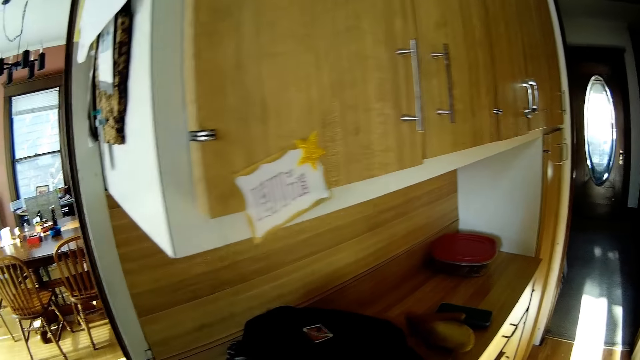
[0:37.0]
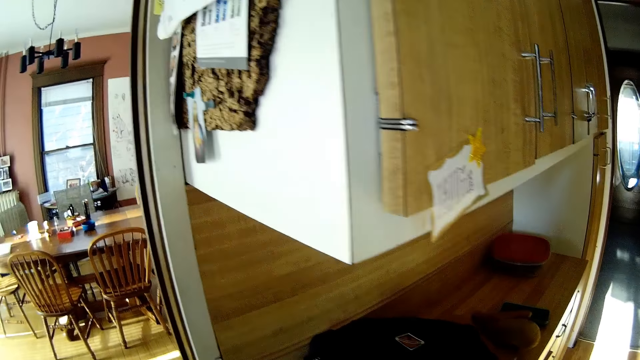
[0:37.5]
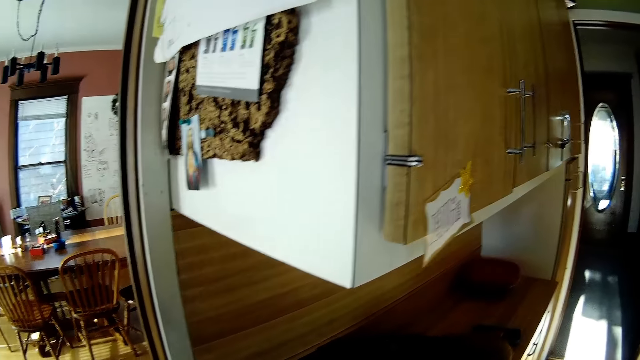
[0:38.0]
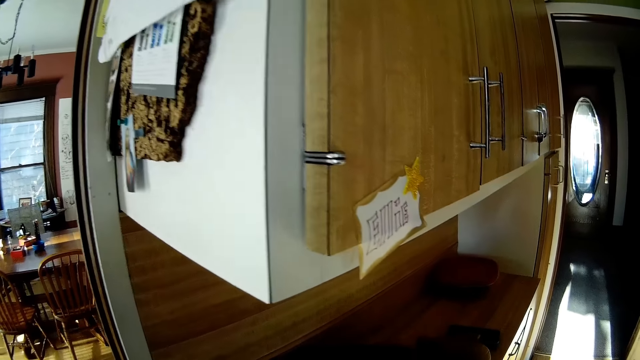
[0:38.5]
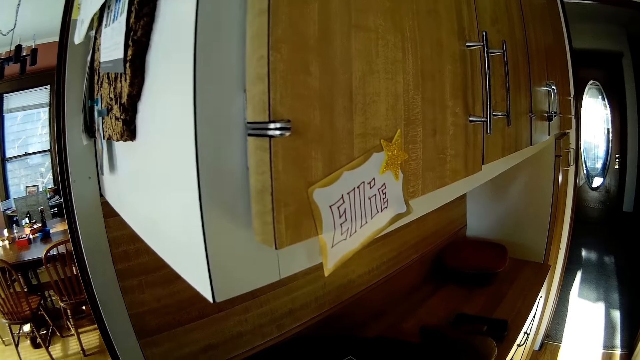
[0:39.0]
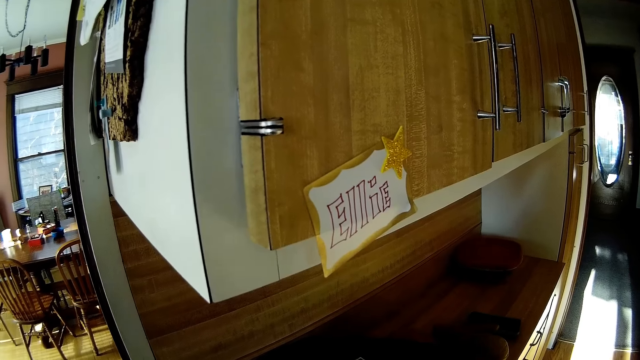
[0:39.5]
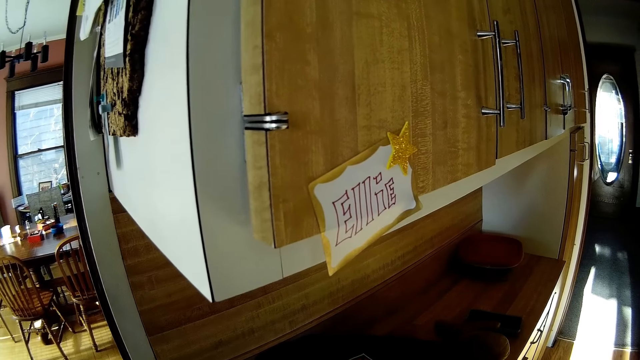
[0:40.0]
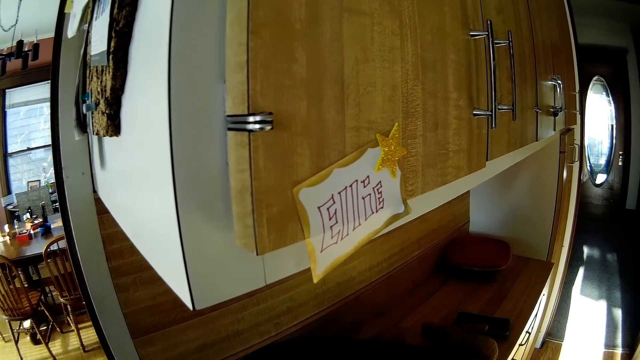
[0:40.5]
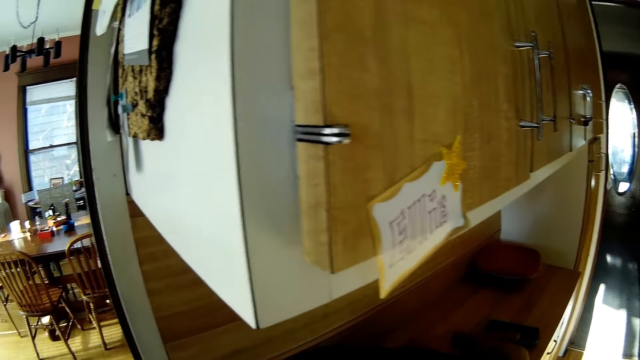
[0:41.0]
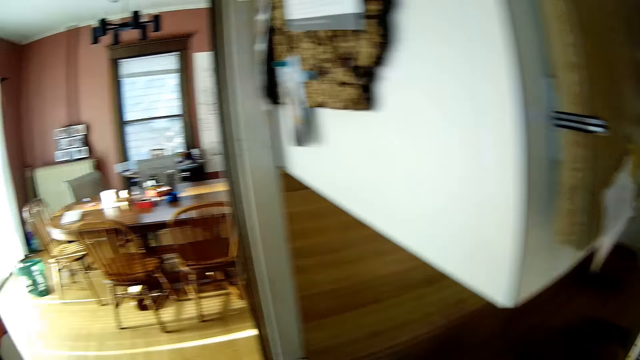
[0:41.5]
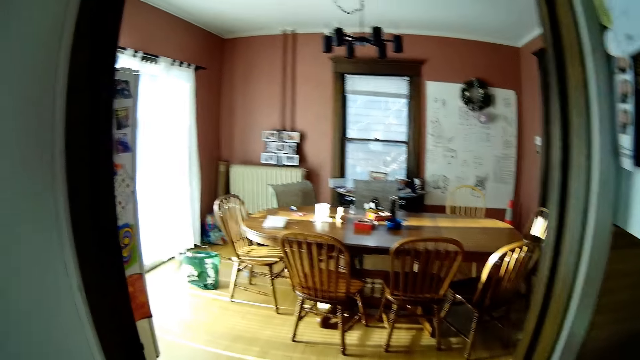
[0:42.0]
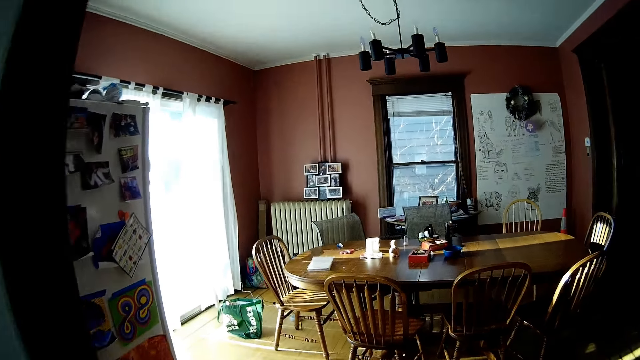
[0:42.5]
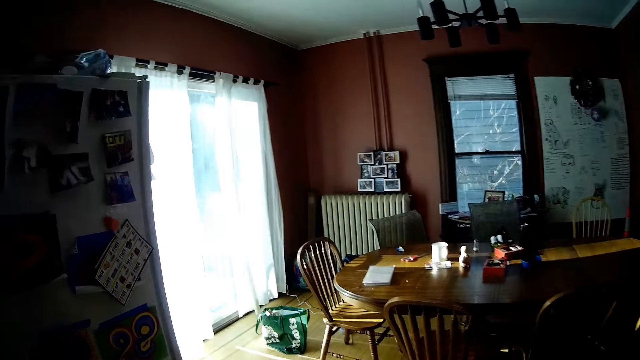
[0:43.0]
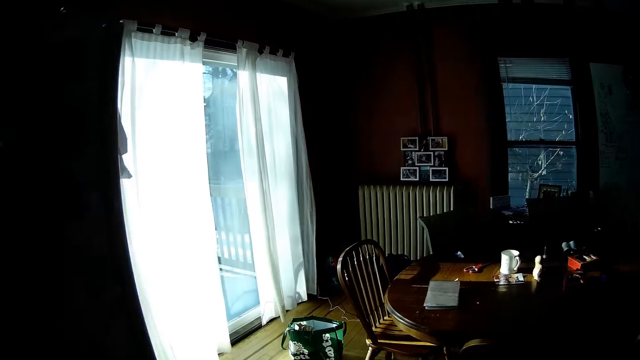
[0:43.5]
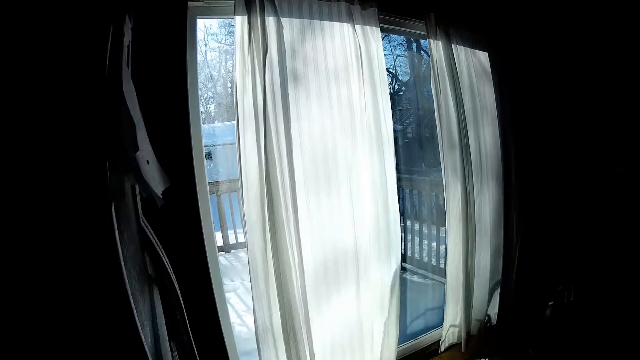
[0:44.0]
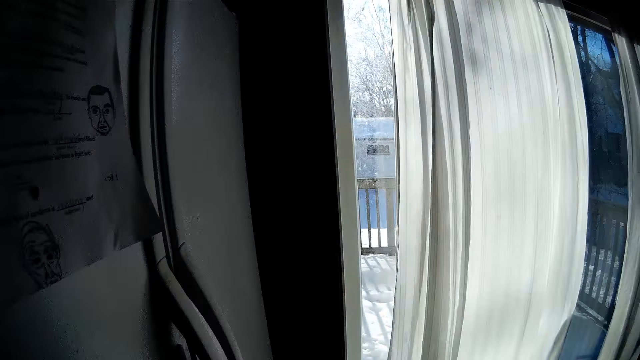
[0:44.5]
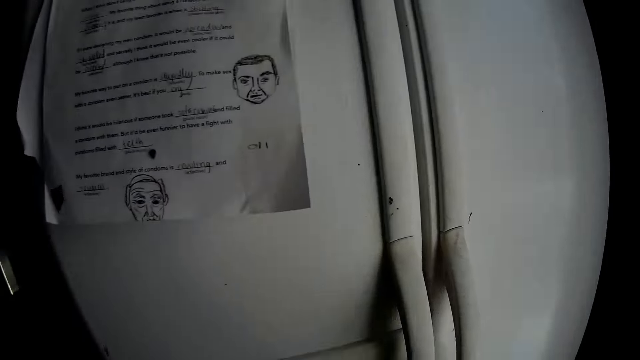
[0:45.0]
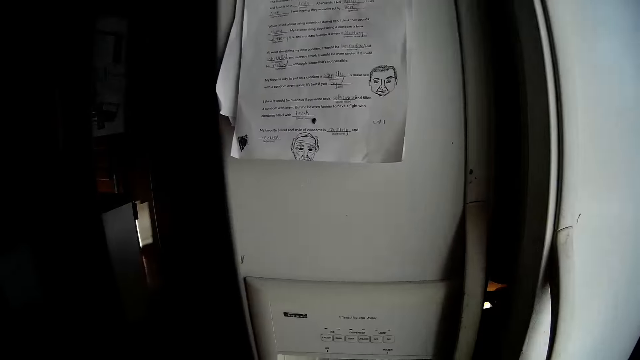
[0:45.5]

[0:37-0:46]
The camera wearer inspects the backpack. They walk around the apartment. They open the fridge.

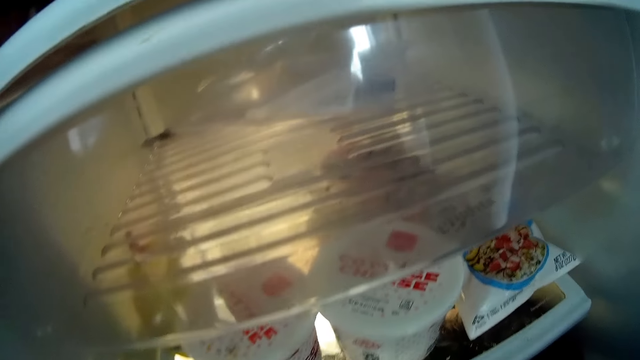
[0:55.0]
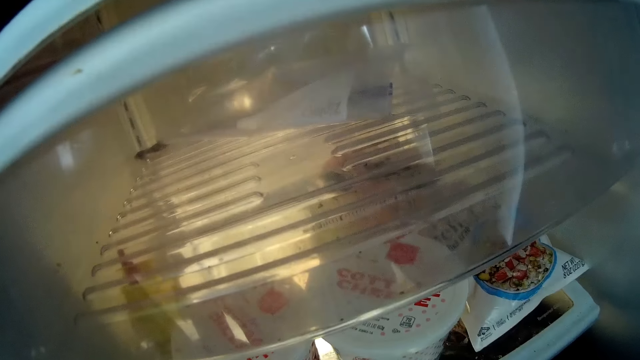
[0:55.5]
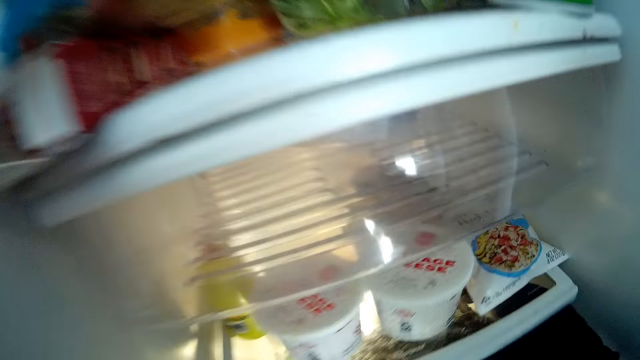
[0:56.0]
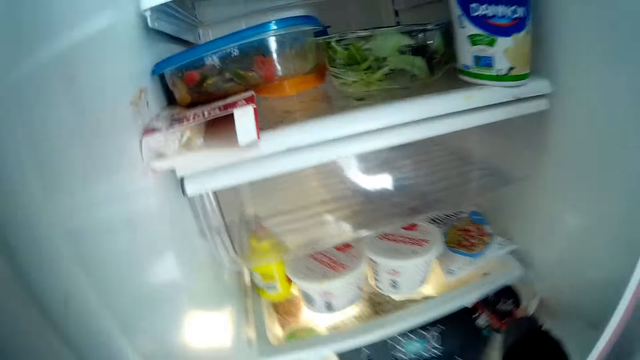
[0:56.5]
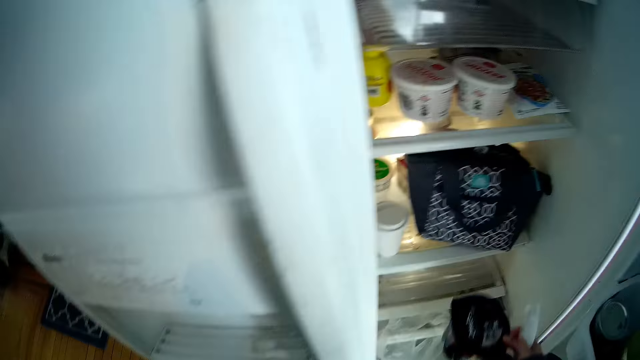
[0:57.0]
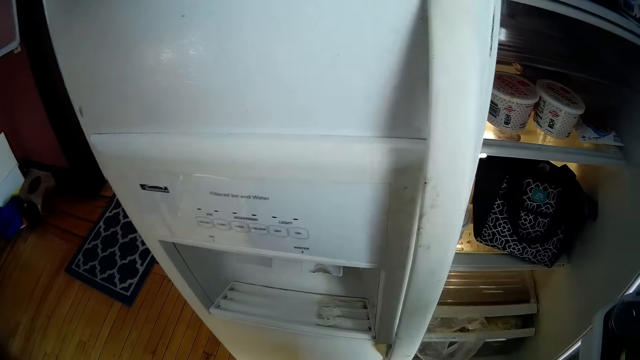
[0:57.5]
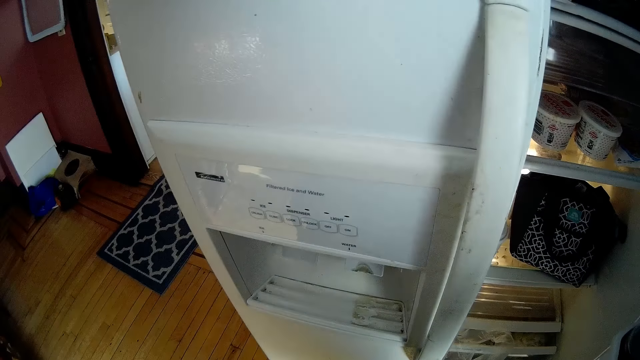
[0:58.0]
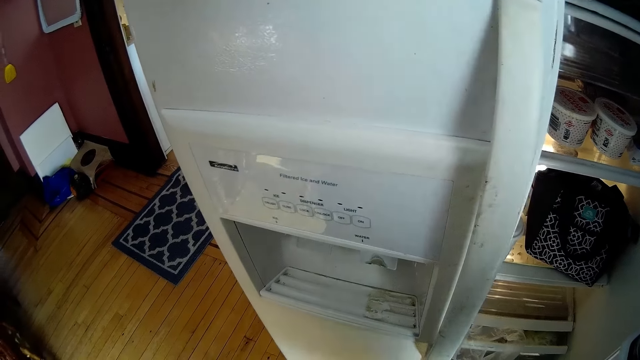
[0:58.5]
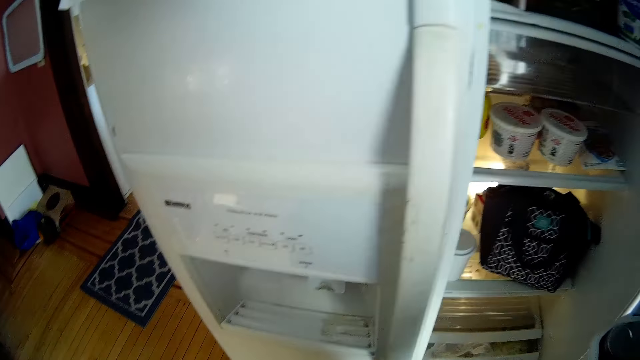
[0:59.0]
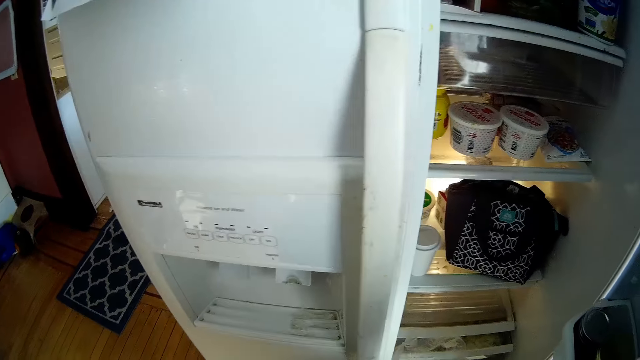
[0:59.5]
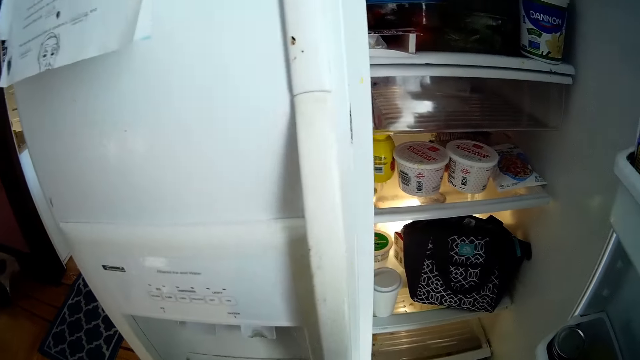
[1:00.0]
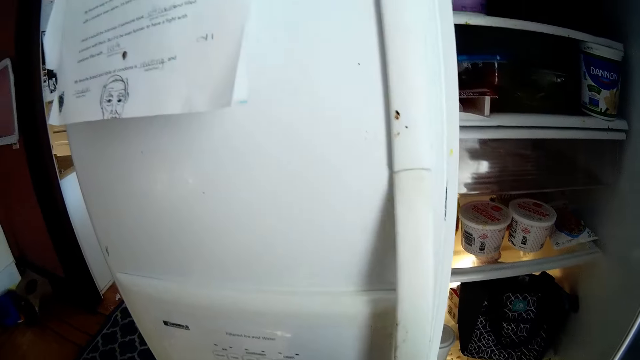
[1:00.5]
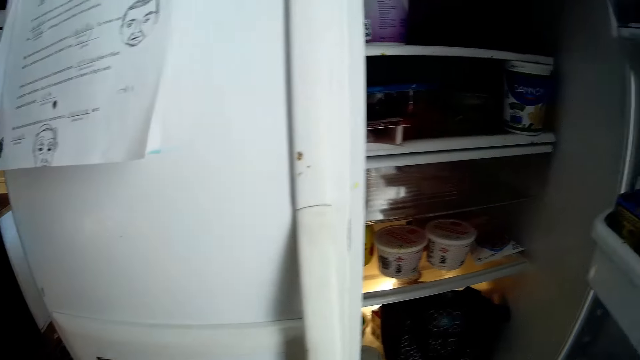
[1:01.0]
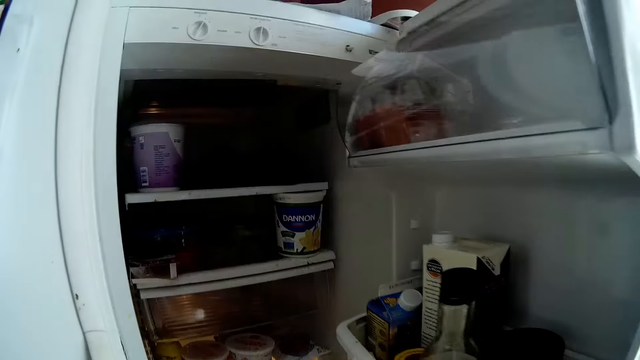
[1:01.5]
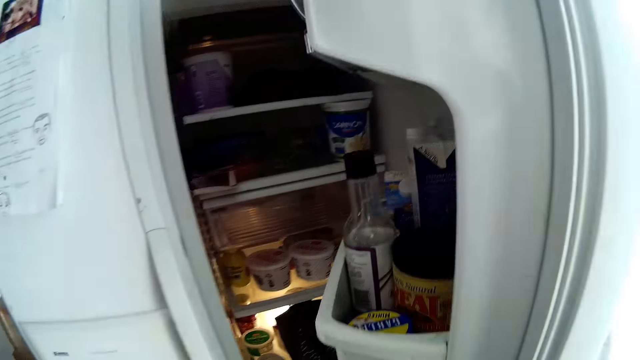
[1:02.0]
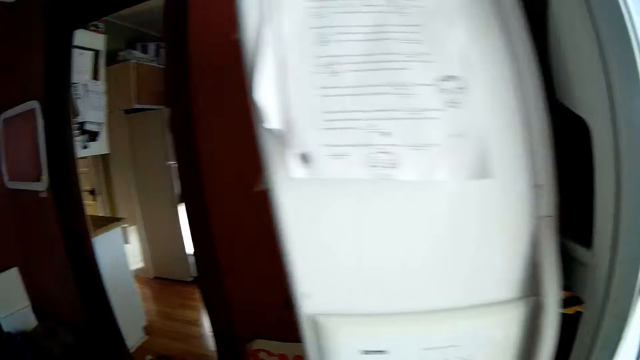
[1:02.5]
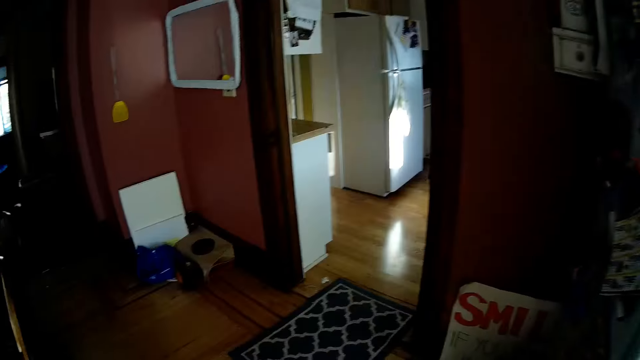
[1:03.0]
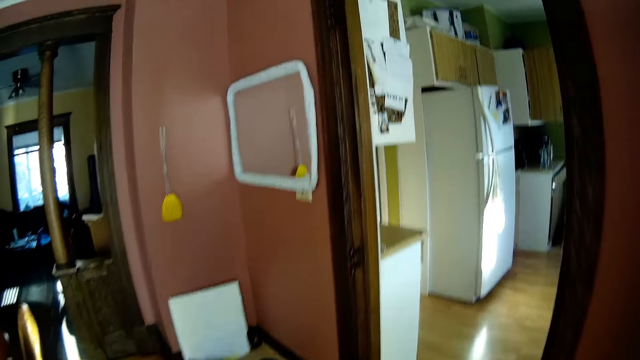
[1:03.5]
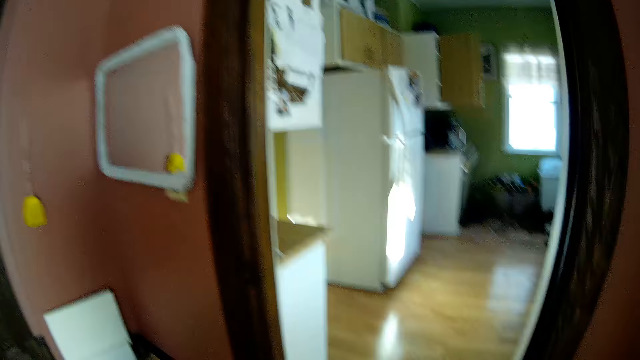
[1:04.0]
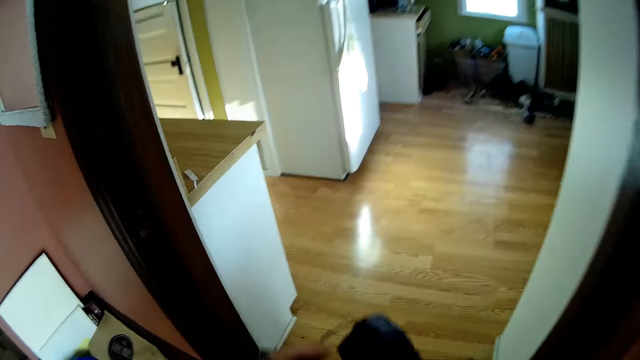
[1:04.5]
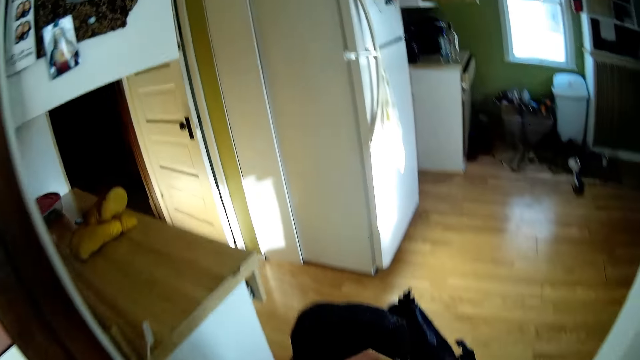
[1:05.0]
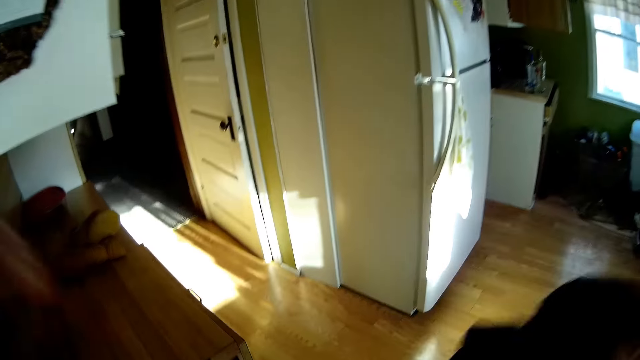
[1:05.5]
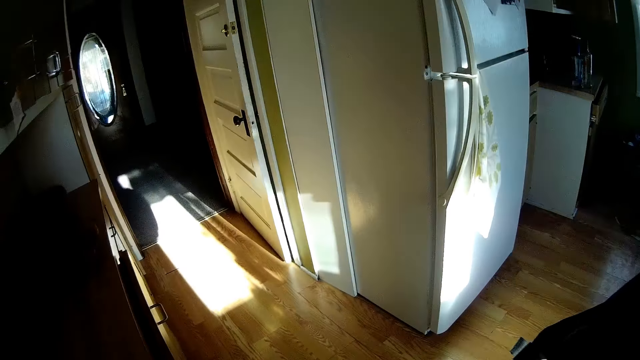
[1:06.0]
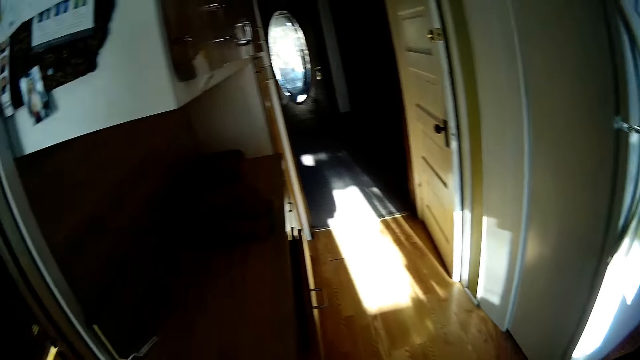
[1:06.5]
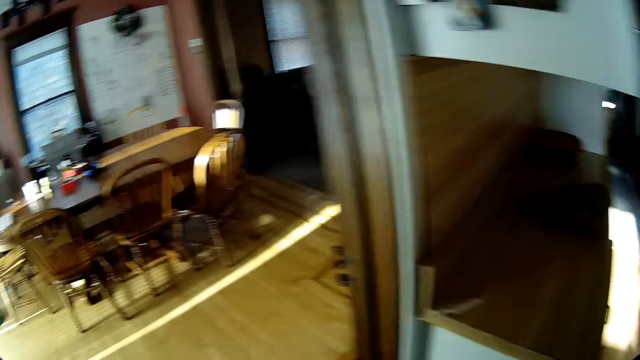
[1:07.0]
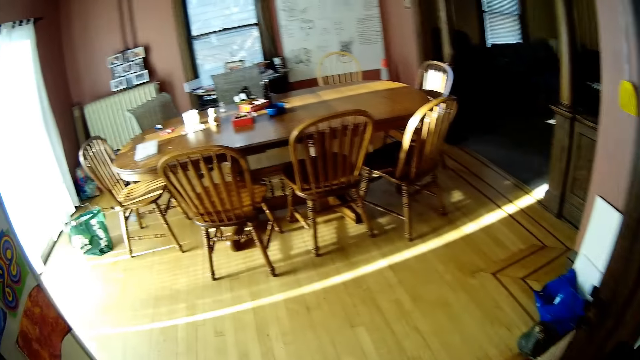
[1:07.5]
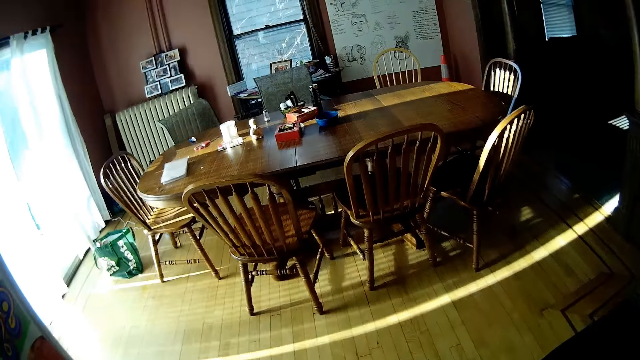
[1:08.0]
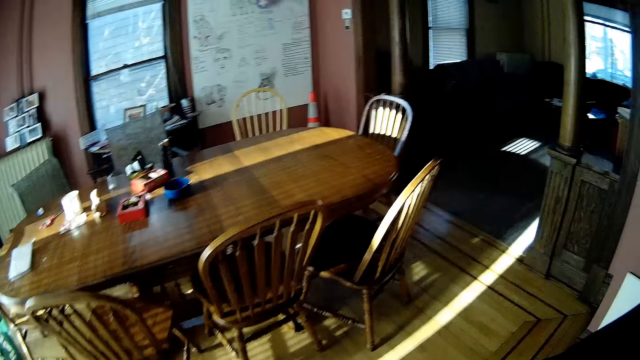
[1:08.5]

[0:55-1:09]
The camera wearer picks up a container from the refrigerator with her right hand. She closes the refrigerator with her right hand. She walks around the apartment. She adjusts a camera on her head with both hands.
